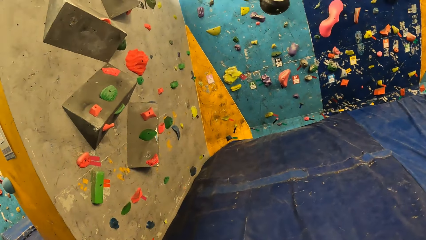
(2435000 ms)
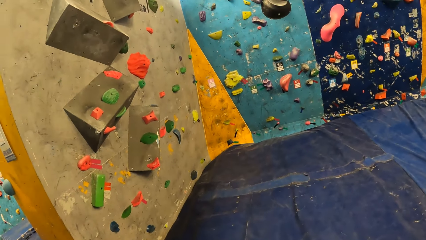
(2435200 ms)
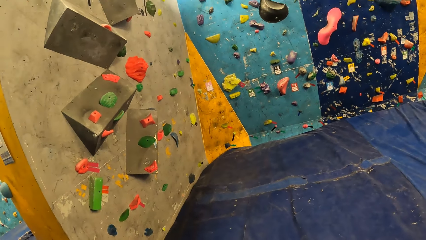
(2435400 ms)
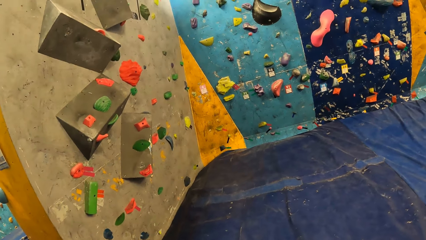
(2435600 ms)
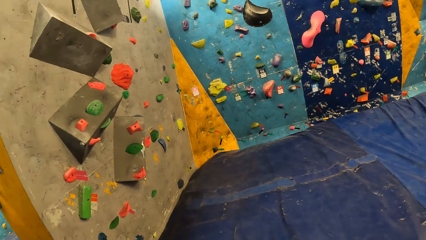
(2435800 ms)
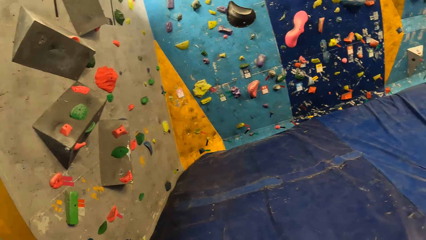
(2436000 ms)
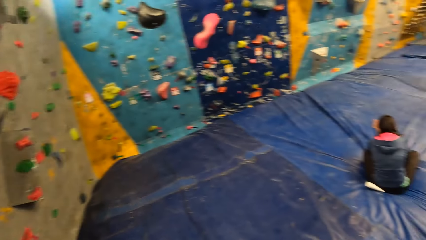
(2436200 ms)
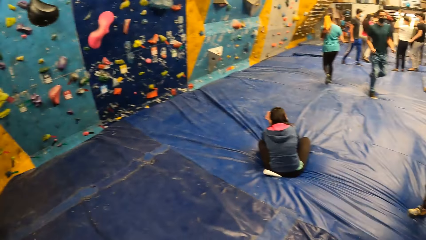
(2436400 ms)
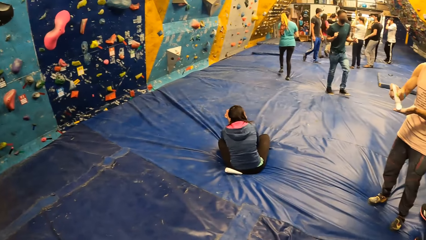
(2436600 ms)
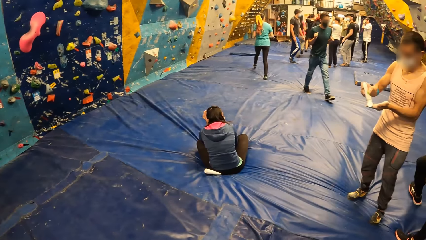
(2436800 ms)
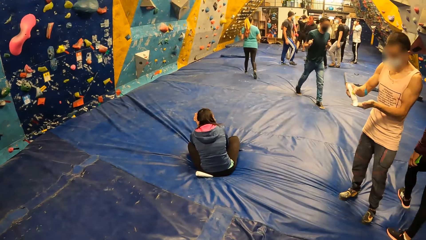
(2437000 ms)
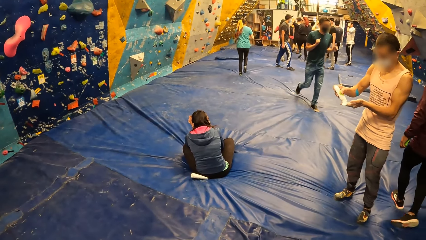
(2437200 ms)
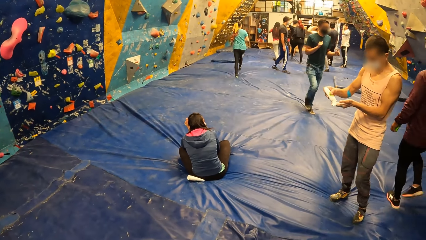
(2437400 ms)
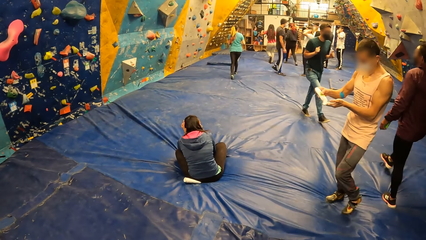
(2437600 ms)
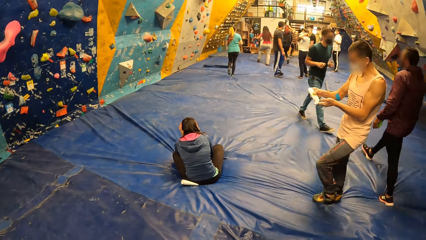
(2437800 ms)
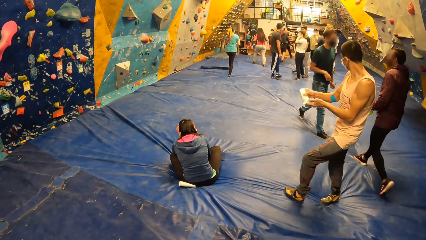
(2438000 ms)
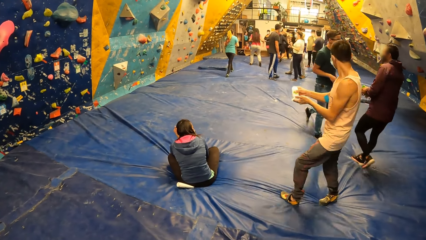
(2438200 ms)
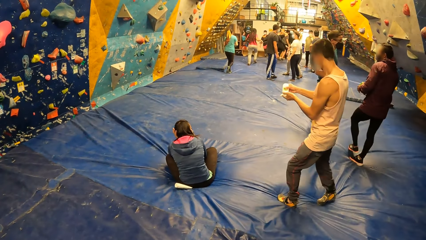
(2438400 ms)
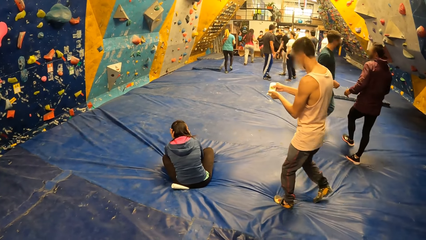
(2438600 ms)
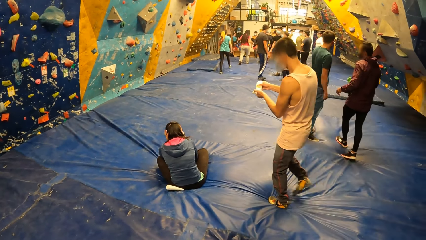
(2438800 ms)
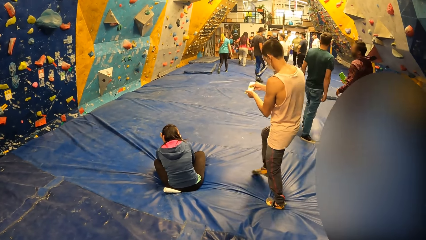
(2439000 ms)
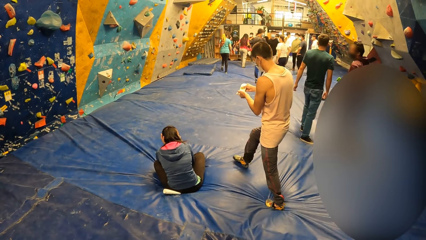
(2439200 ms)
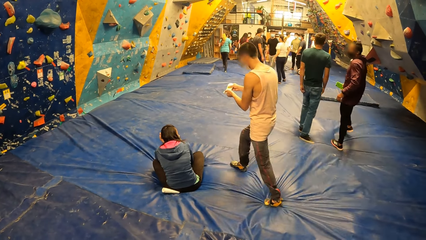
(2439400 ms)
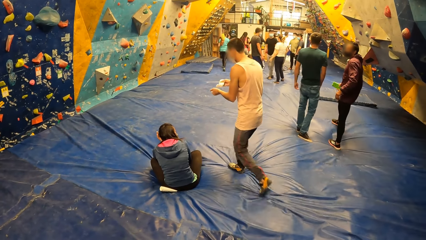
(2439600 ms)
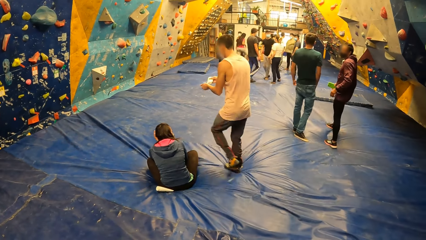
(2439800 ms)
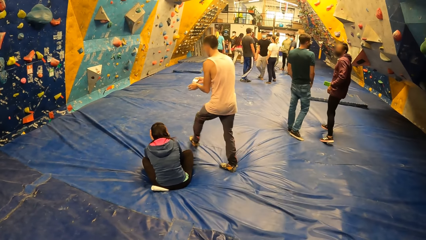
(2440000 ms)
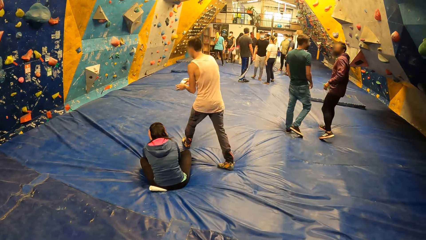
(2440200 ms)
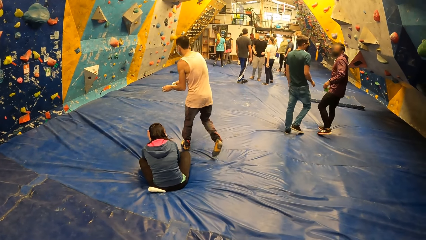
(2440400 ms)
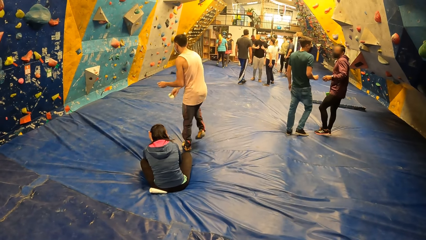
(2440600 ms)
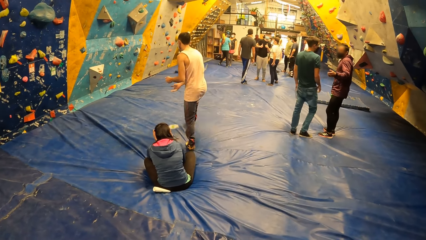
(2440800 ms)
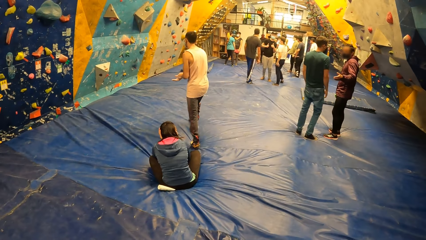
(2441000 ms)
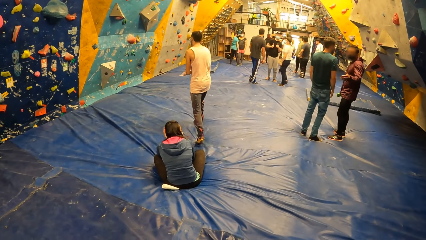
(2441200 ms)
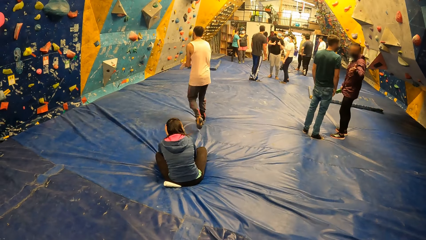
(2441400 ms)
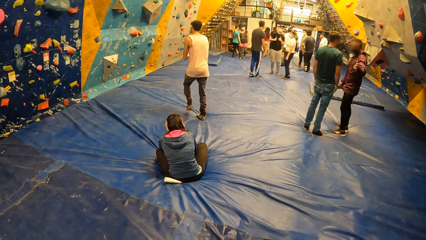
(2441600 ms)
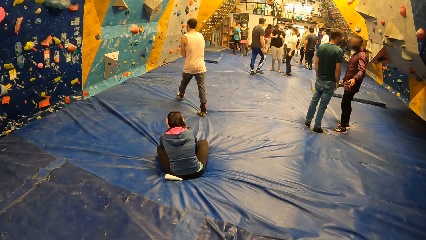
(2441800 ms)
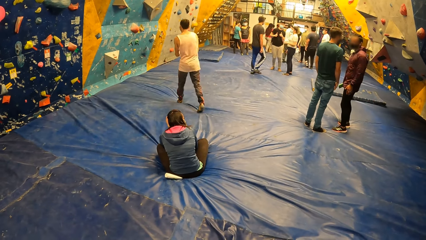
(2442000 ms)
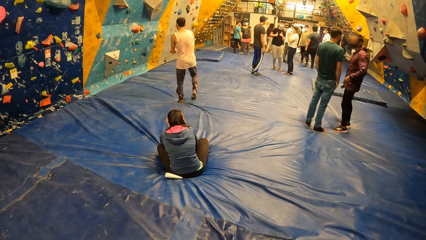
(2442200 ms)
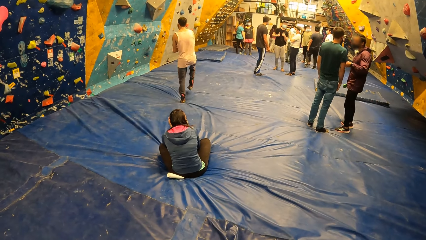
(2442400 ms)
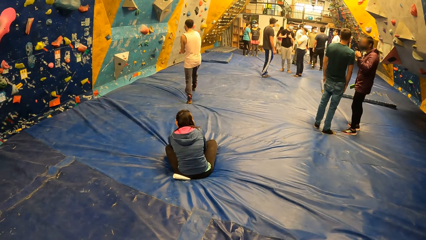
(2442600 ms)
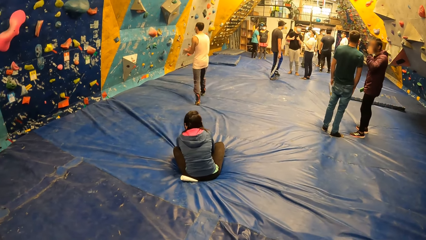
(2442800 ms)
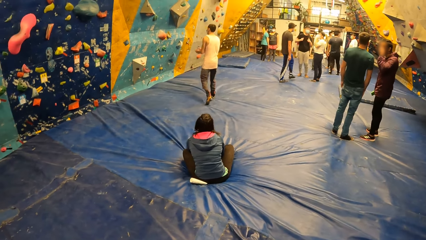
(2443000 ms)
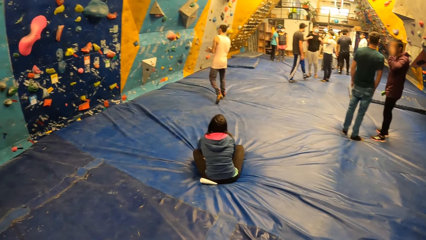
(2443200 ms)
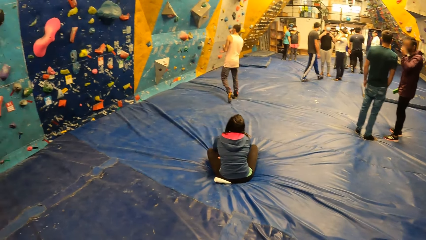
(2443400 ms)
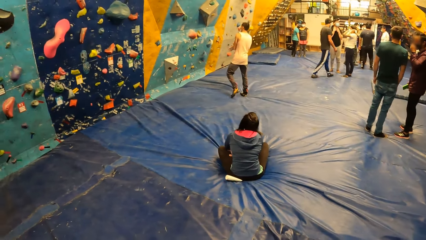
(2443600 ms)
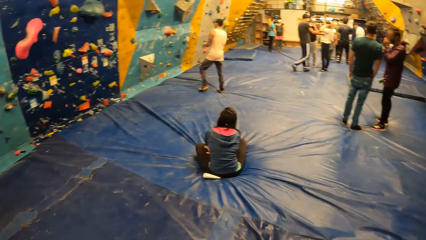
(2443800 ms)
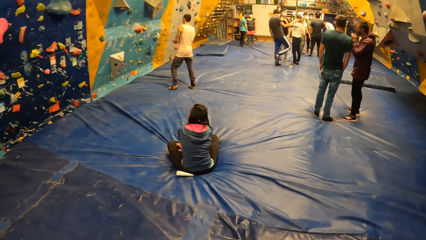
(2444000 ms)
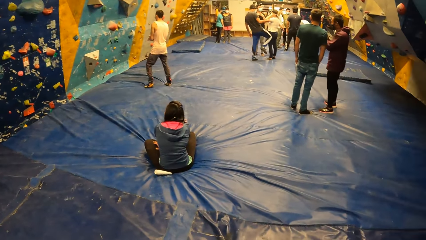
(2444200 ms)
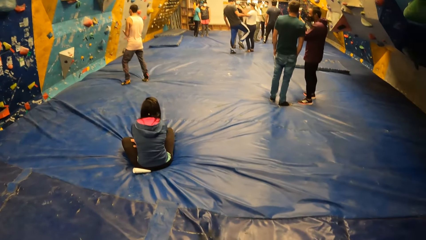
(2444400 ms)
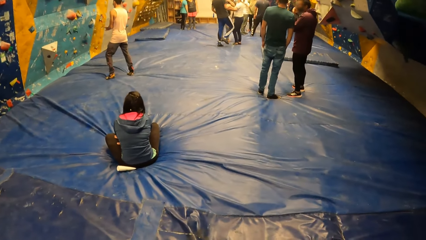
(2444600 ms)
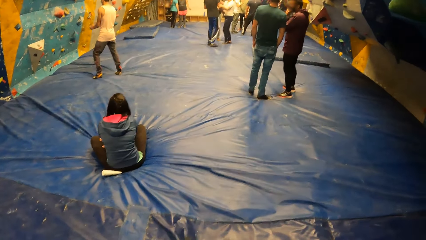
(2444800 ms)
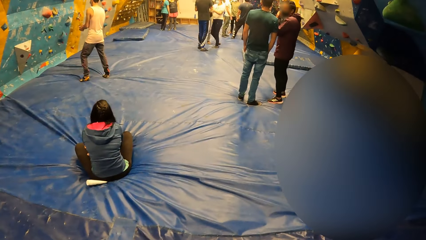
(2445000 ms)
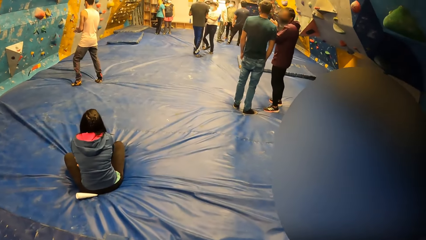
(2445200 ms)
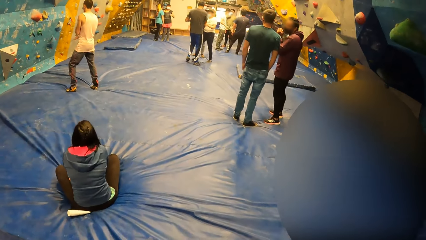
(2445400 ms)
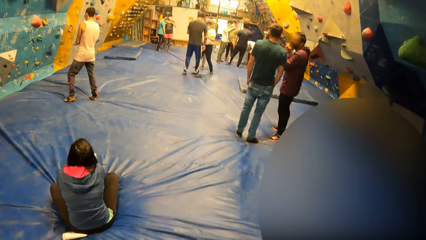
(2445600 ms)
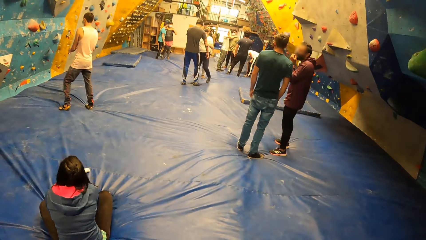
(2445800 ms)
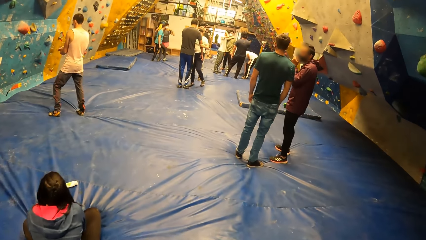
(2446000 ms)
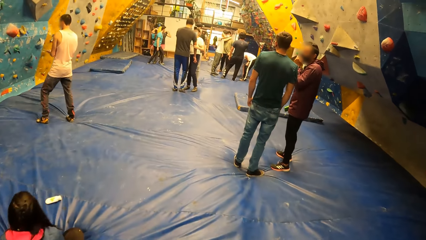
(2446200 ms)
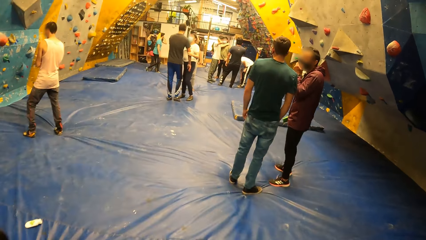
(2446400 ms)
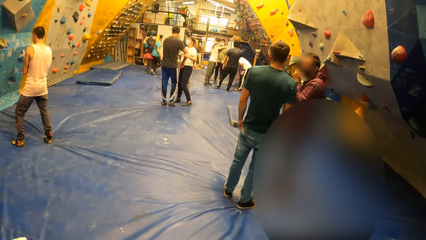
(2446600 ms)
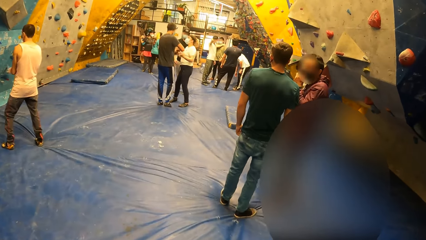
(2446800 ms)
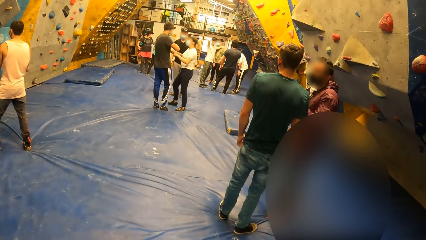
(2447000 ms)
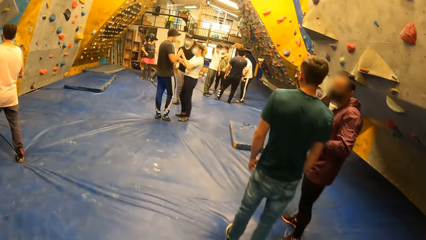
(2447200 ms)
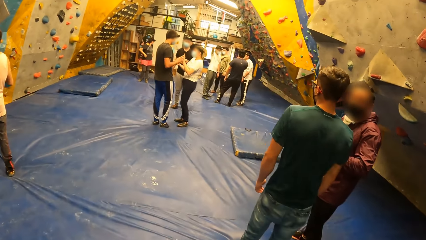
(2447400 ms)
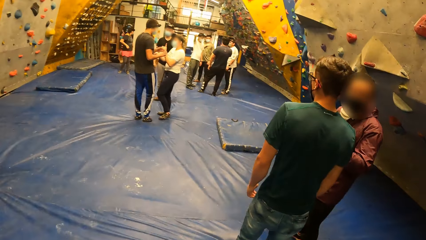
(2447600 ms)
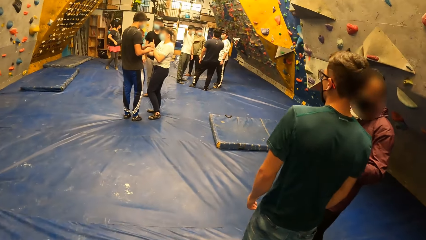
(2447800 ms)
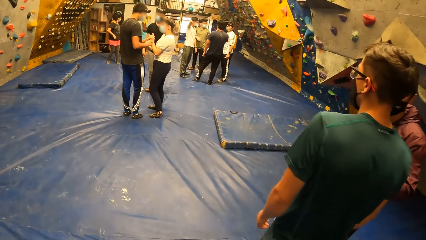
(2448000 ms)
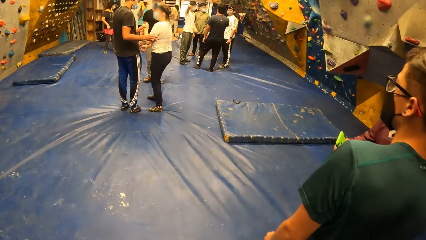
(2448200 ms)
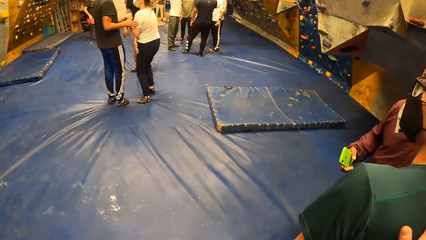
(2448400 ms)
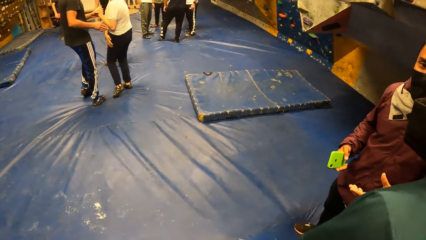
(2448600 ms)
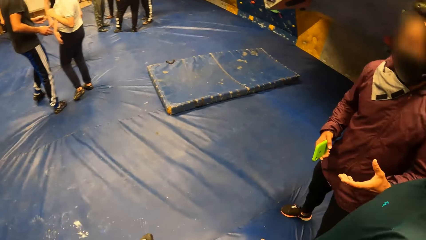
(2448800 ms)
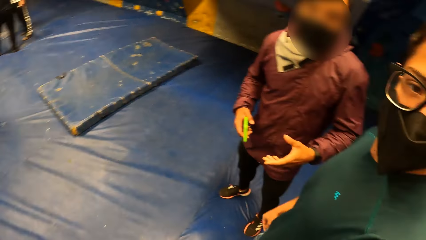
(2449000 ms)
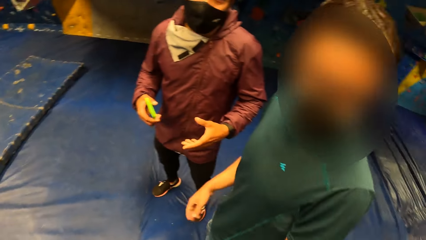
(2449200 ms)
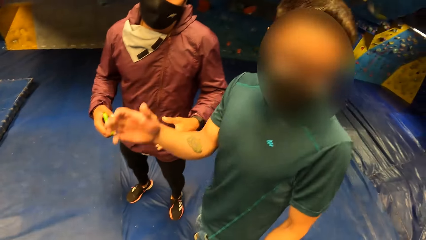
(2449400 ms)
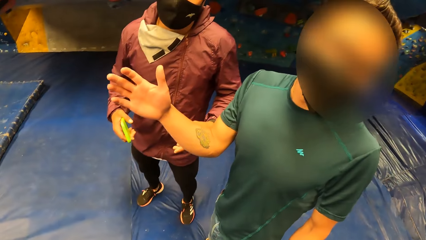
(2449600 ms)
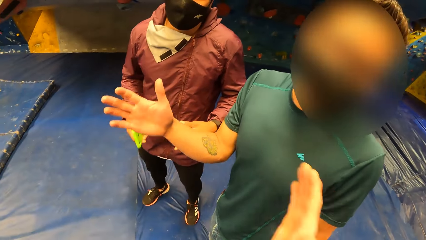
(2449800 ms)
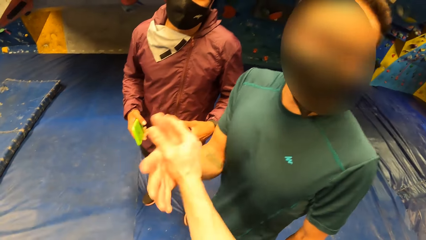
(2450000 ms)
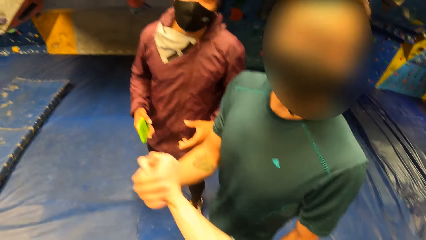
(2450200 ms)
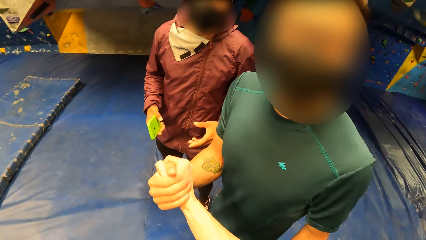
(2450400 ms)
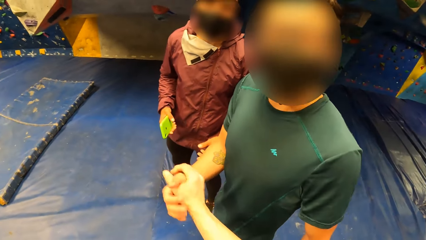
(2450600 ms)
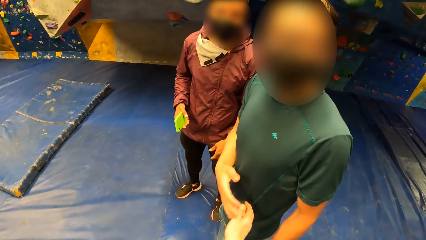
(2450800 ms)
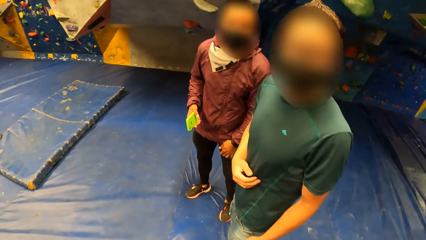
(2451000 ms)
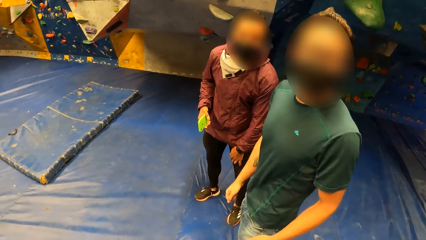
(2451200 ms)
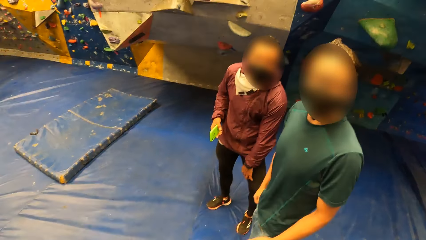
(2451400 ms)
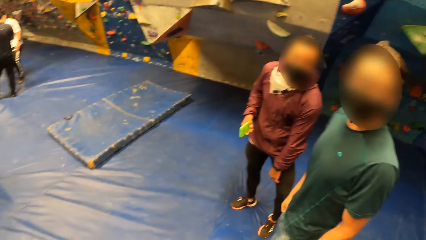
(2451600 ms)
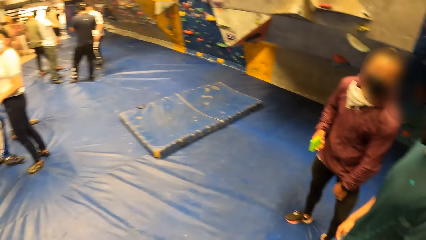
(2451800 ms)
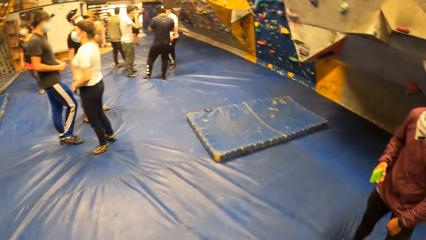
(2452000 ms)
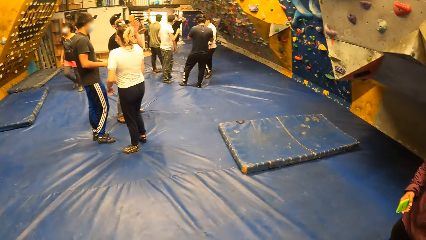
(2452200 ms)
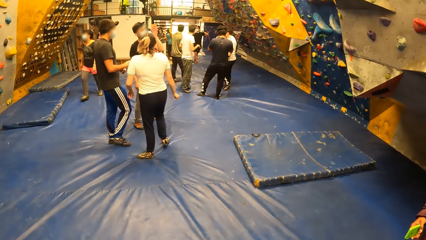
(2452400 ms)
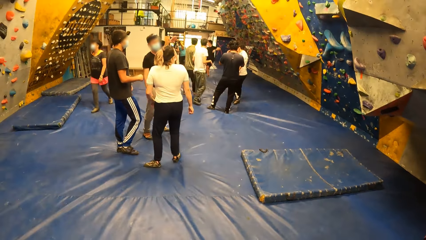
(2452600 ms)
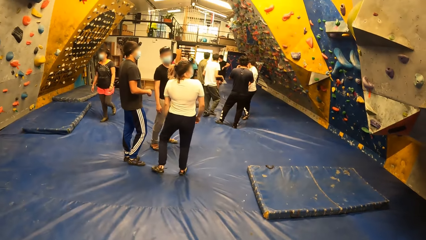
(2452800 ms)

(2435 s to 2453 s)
A man pours climbing salve from a tube of climbing salve in his right hand into his left hand. The man drops the tube of climbing salve on the floor with his right hand. The man rubs his hands together. The camera wearer walks around. They interact with another man. They greet the other man.
